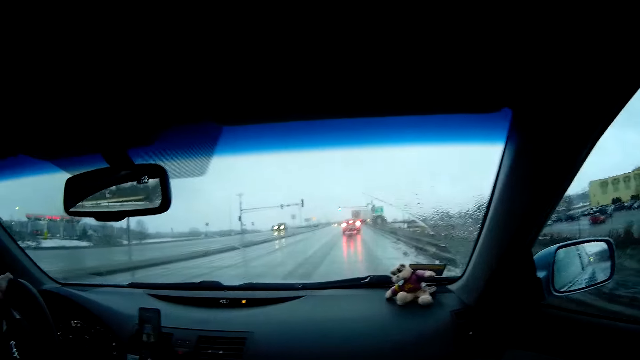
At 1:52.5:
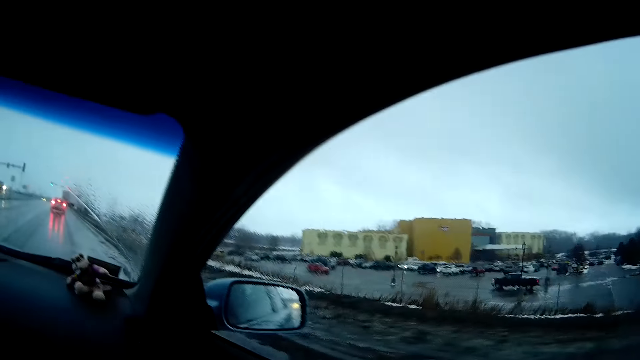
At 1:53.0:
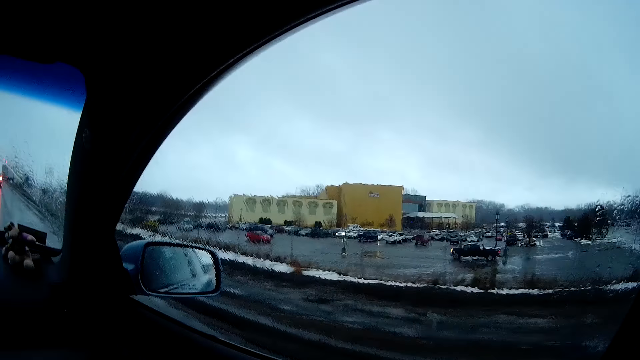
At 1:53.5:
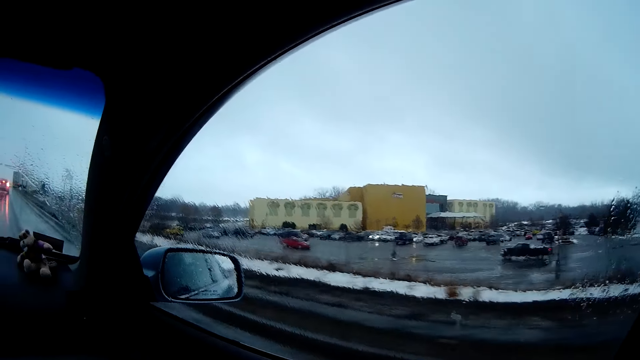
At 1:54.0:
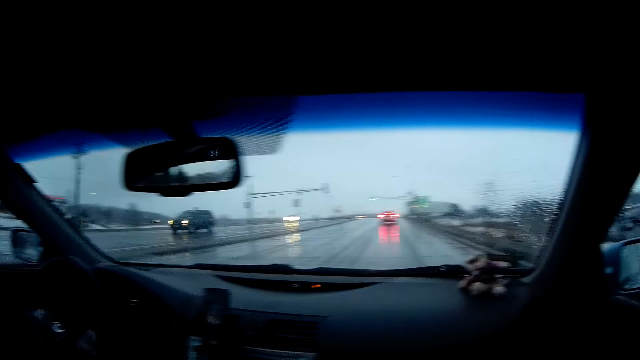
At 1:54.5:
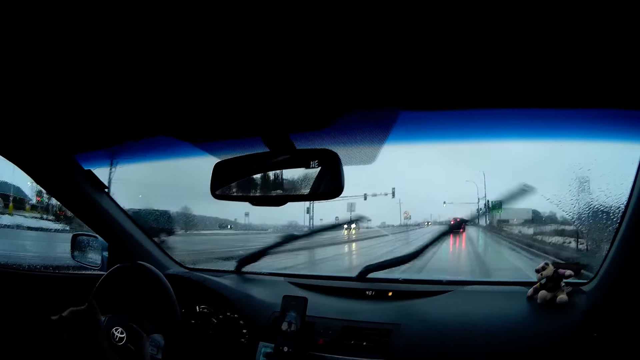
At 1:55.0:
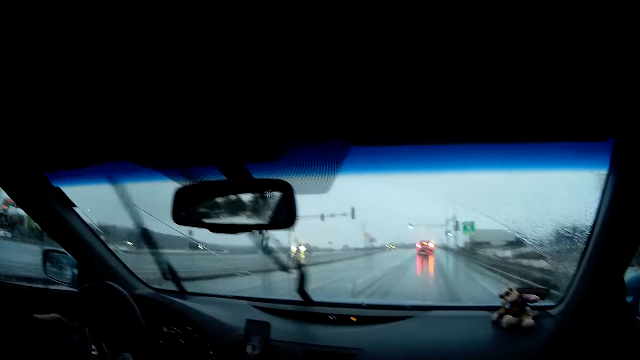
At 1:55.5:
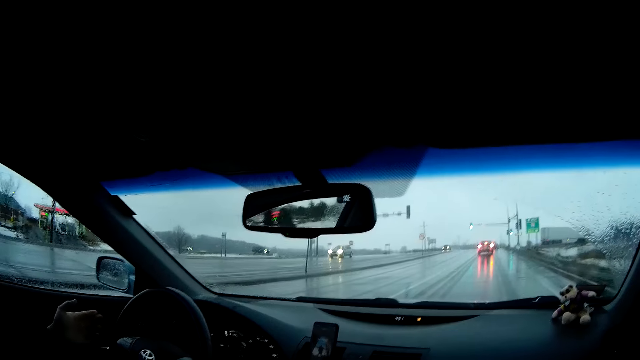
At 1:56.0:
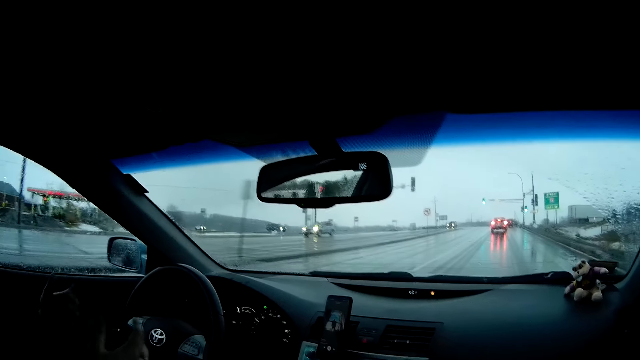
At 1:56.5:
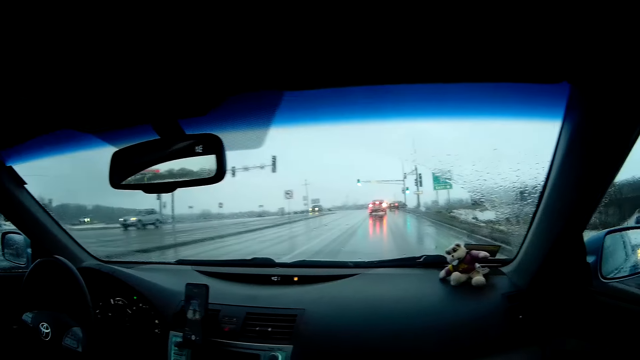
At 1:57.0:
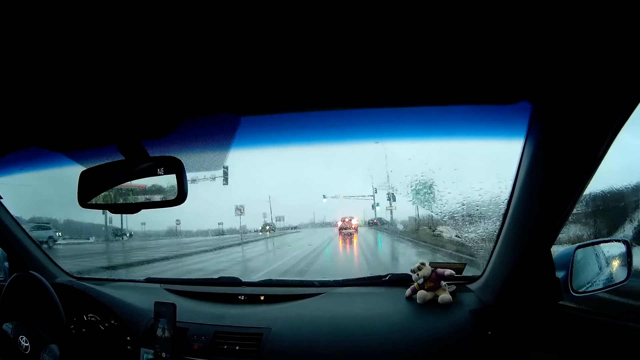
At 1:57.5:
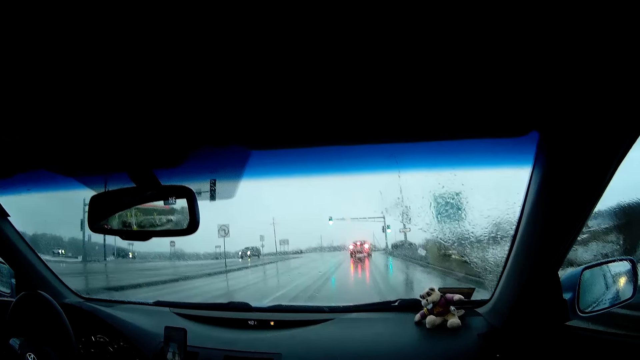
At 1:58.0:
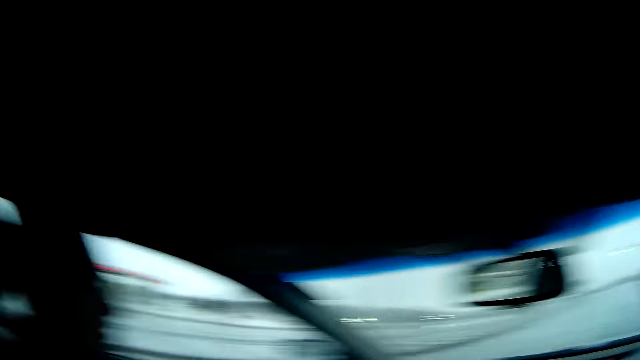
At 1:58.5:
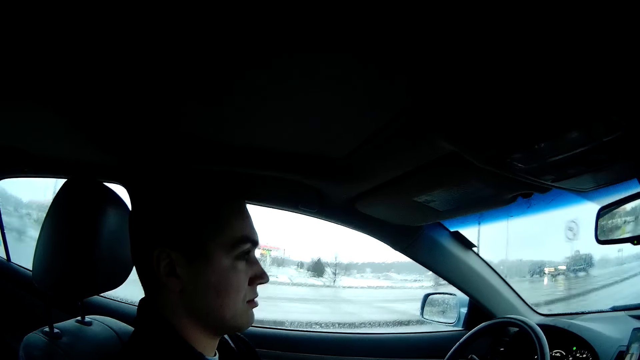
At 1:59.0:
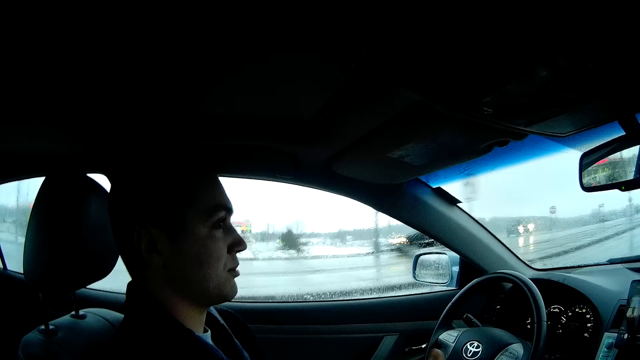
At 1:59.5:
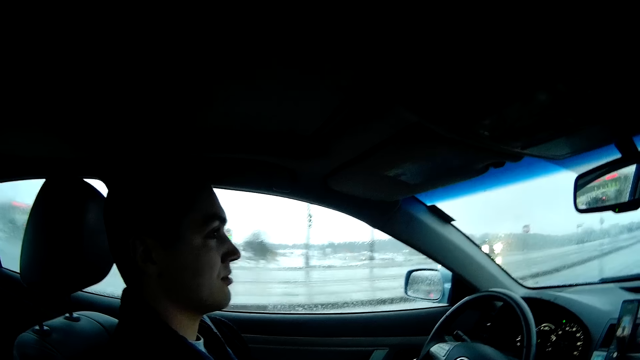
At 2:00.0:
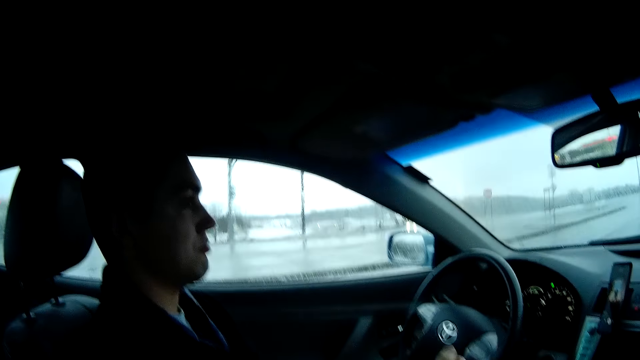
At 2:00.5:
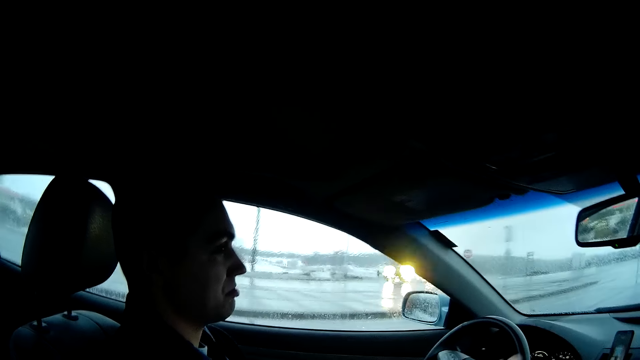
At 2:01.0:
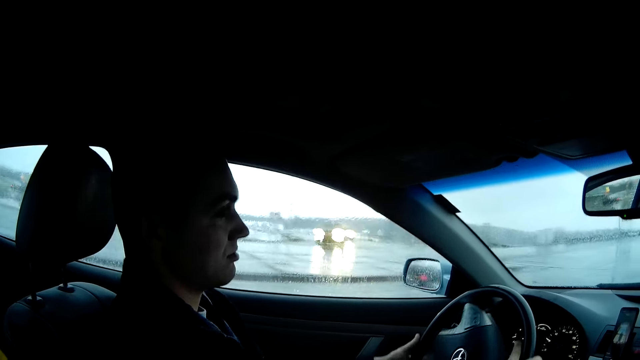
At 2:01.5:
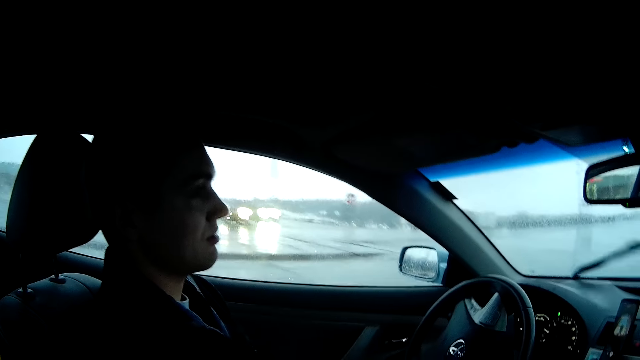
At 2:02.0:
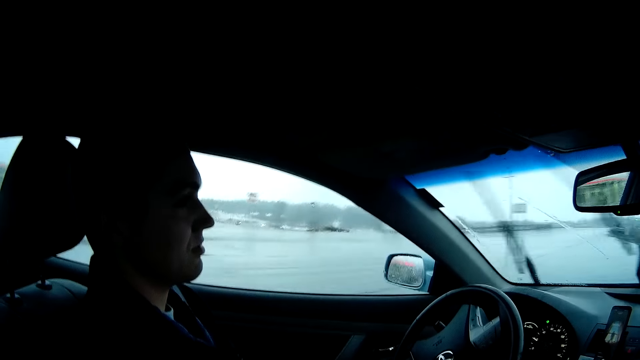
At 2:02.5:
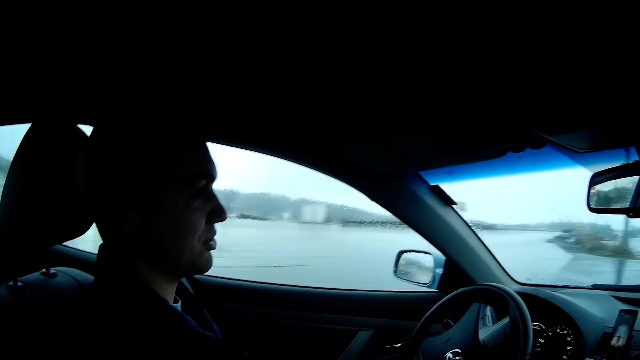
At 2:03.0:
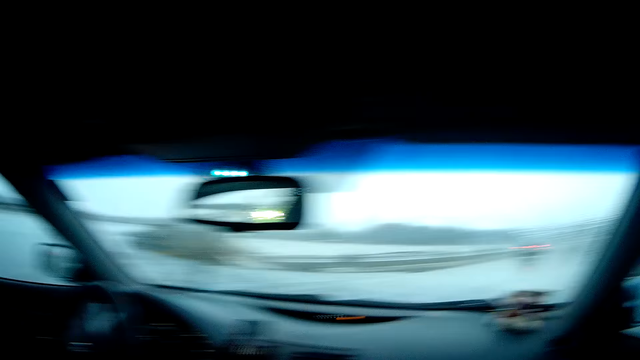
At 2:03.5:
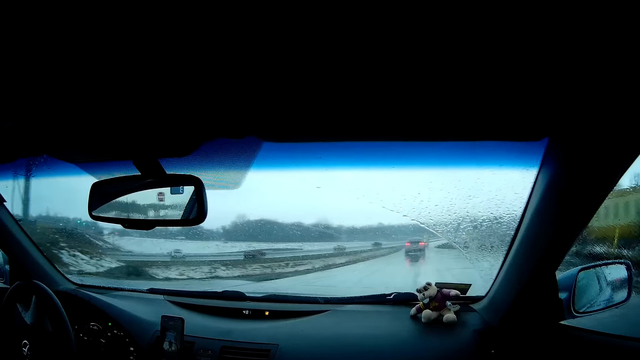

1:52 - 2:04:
A man looks around and drives the car.

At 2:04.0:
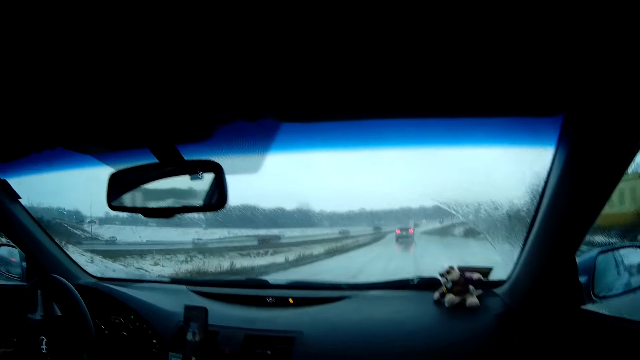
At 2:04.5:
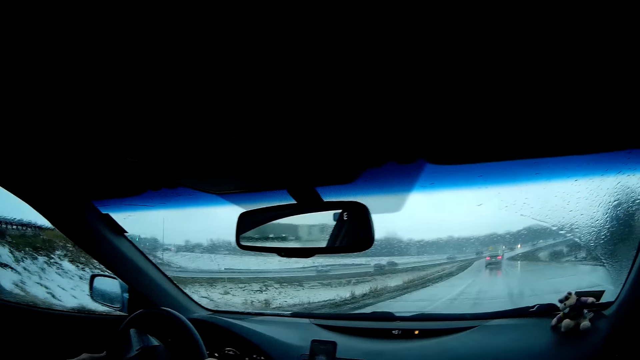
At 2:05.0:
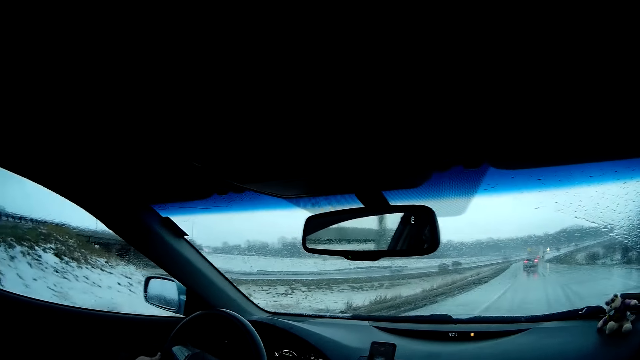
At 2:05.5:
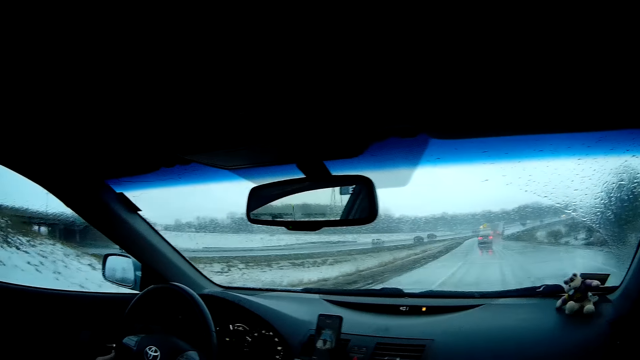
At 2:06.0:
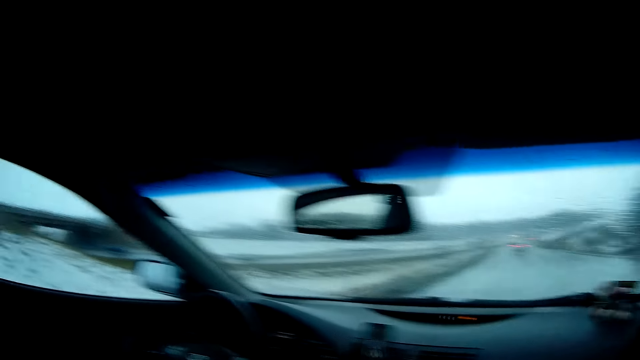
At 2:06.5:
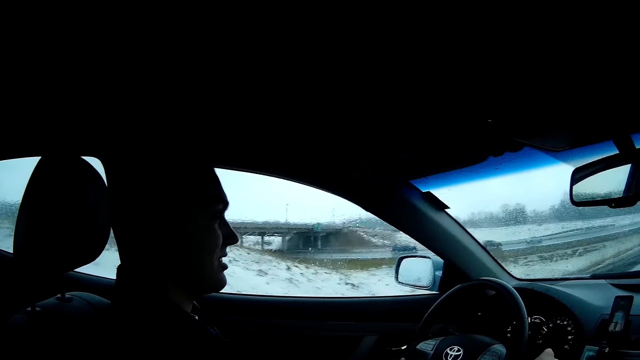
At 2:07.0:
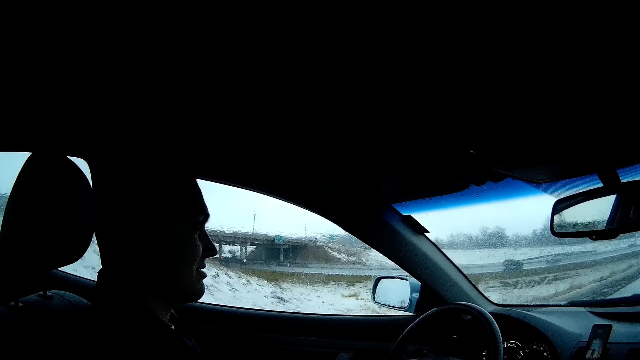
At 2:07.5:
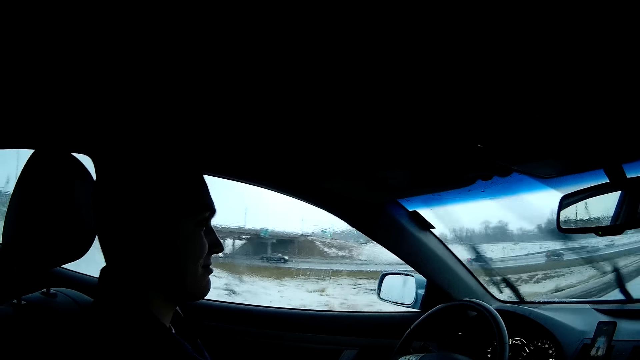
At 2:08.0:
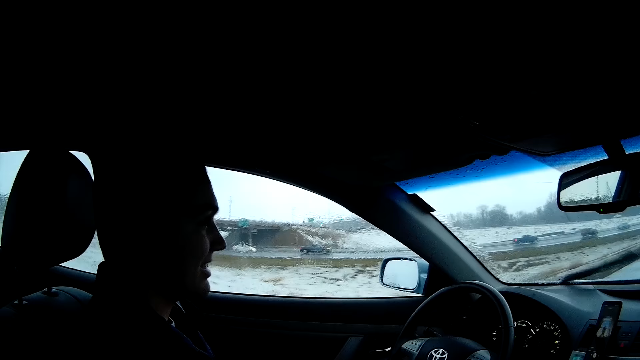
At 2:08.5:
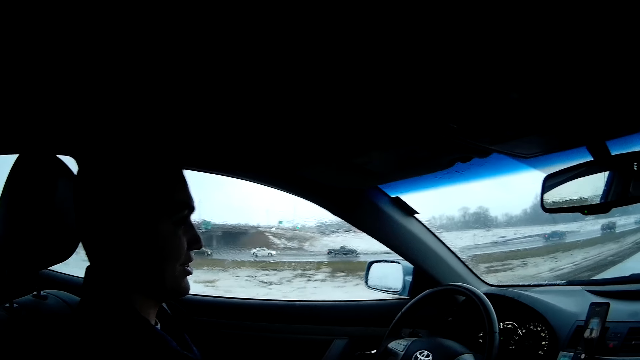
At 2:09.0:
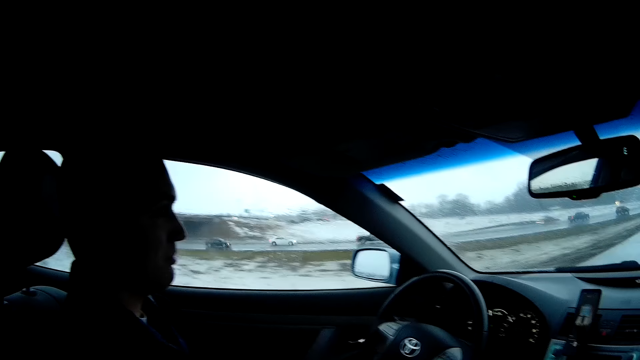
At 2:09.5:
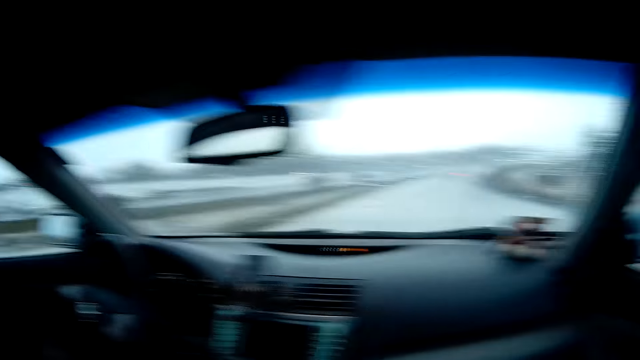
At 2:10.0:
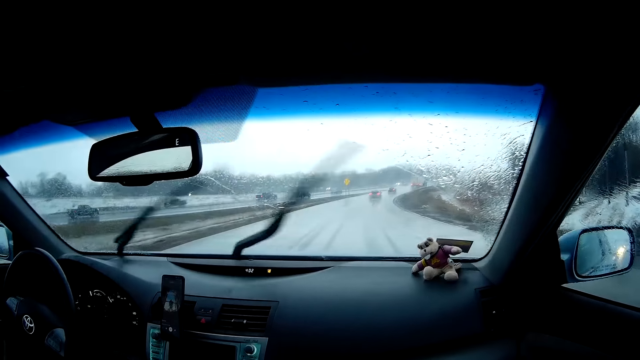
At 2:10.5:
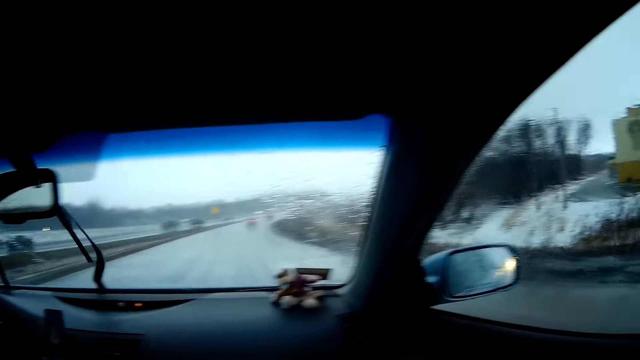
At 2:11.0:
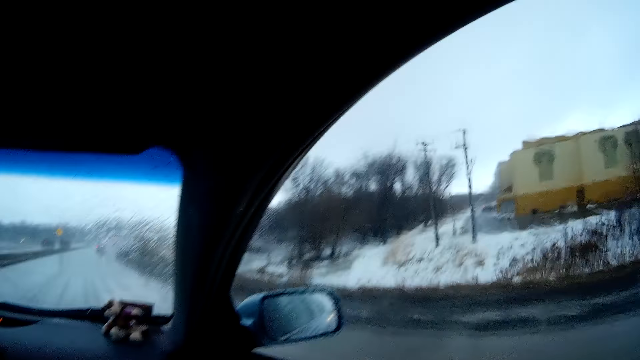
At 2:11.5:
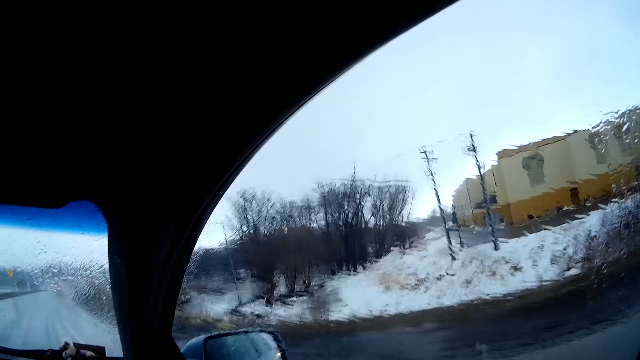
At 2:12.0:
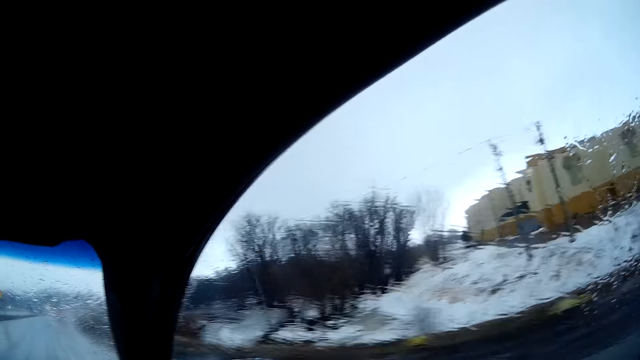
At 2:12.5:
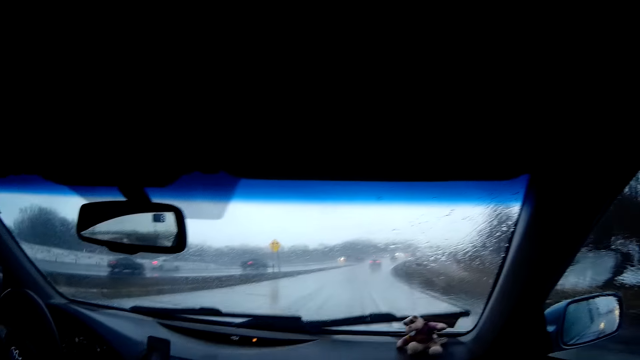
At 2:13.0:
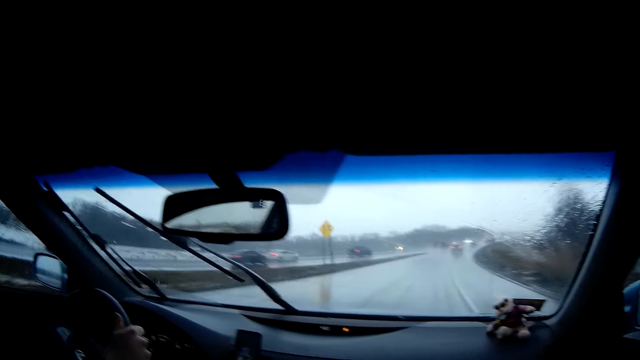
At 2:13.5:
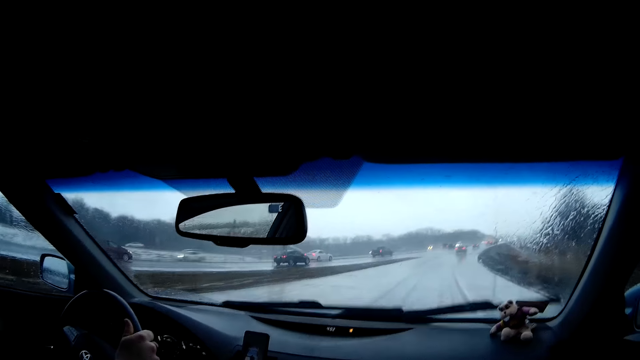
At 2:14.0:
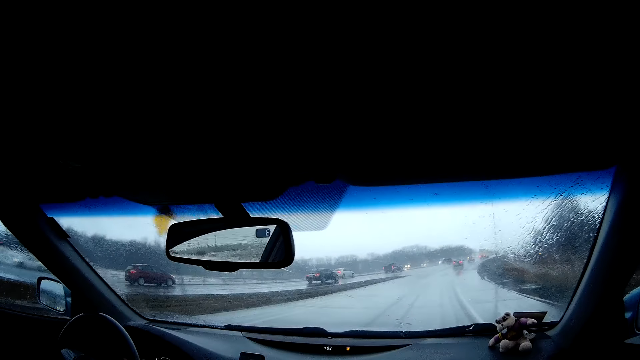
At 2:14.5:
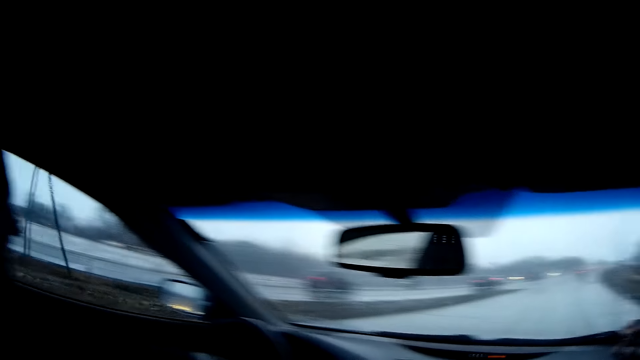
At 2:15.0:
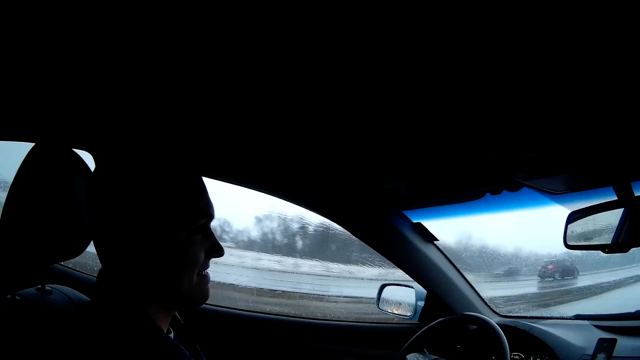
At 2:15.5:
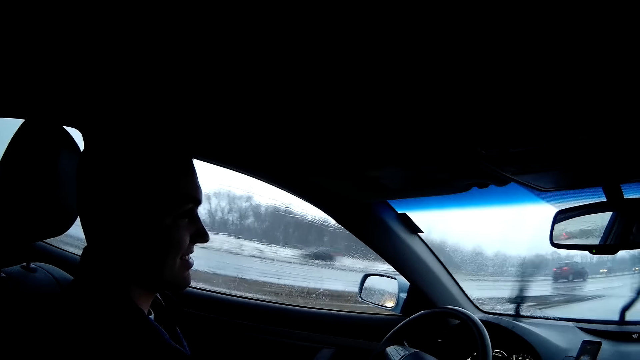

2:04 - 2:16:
A man talks to the camera wearer. The man looks around and drives the car.
